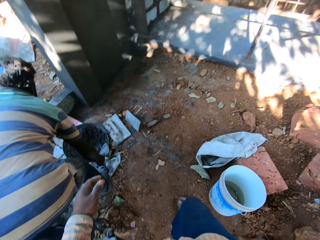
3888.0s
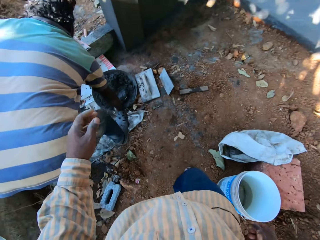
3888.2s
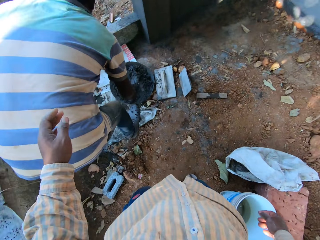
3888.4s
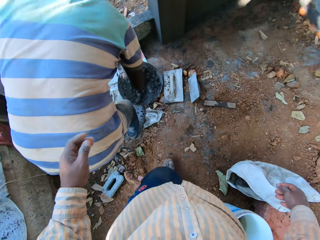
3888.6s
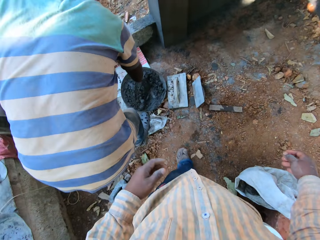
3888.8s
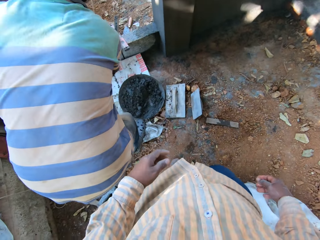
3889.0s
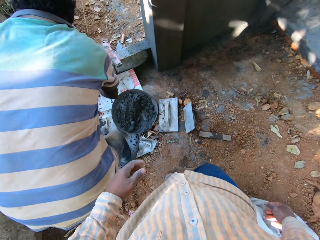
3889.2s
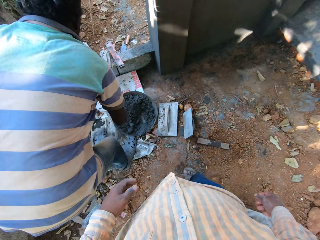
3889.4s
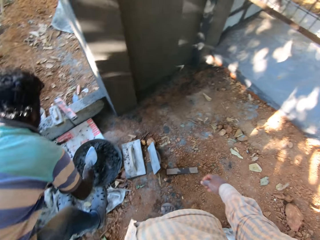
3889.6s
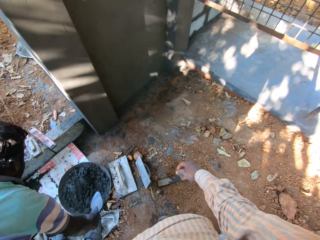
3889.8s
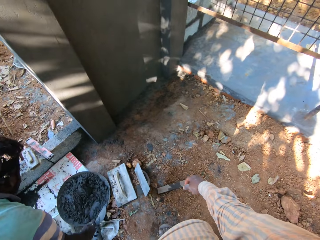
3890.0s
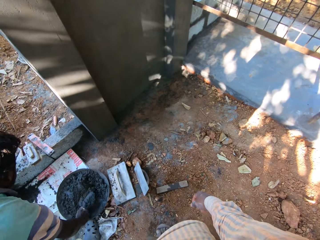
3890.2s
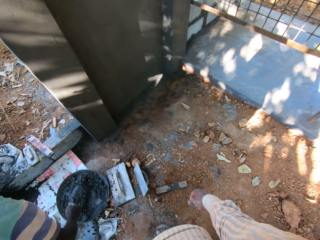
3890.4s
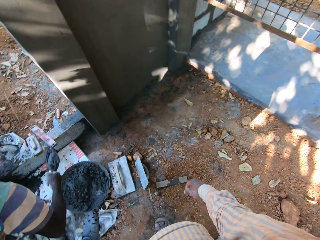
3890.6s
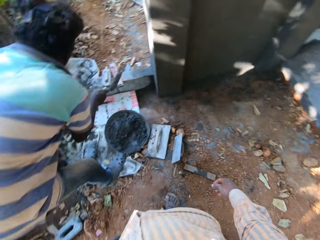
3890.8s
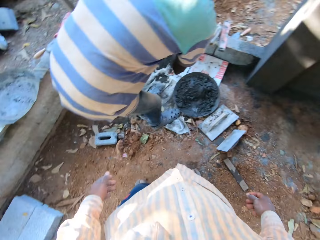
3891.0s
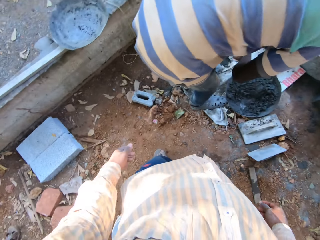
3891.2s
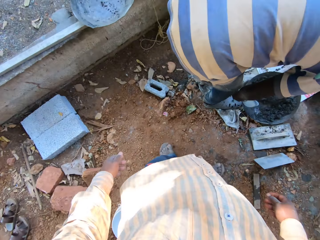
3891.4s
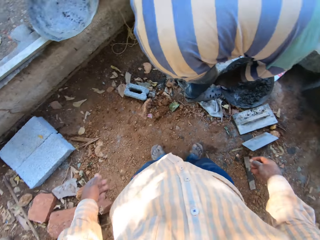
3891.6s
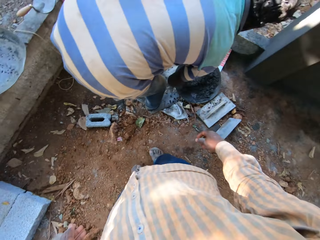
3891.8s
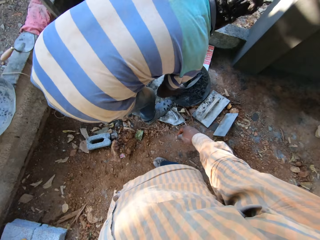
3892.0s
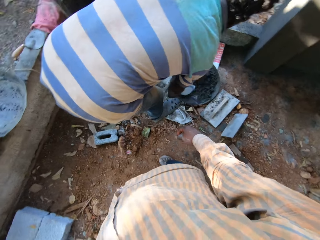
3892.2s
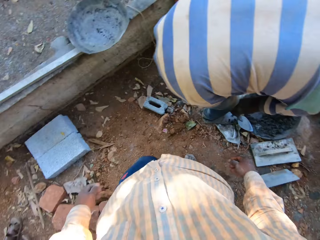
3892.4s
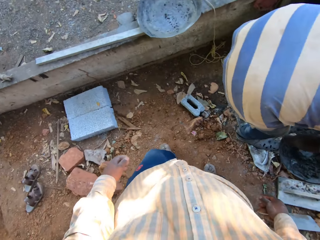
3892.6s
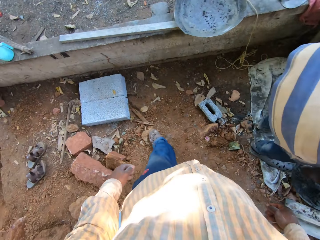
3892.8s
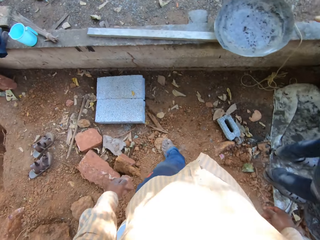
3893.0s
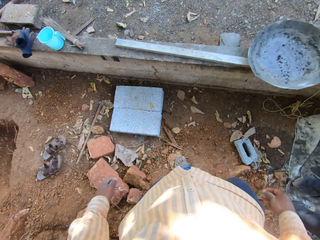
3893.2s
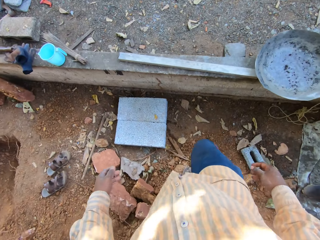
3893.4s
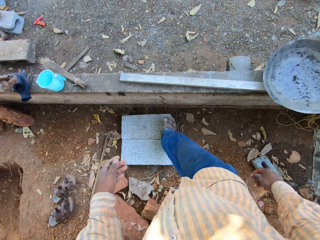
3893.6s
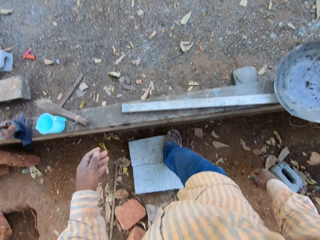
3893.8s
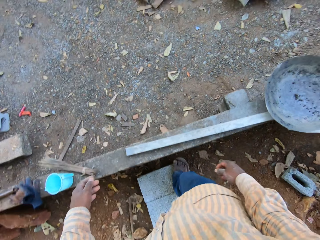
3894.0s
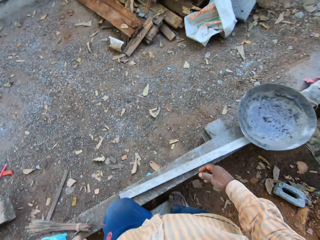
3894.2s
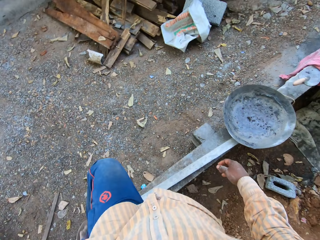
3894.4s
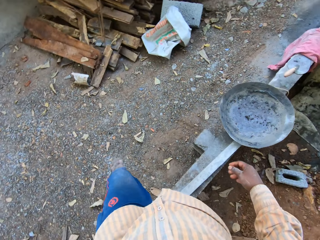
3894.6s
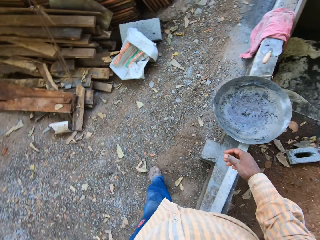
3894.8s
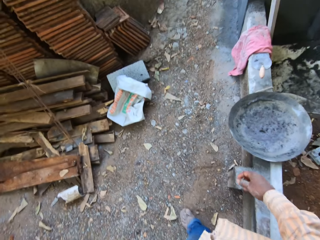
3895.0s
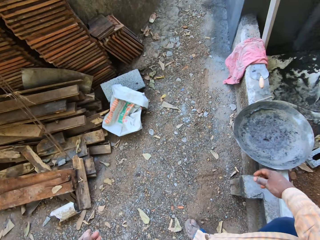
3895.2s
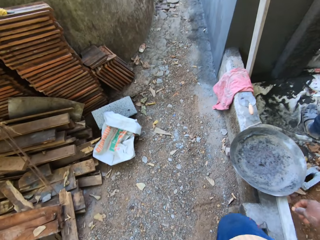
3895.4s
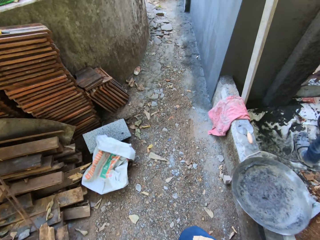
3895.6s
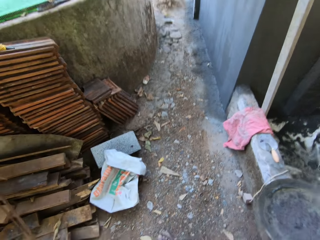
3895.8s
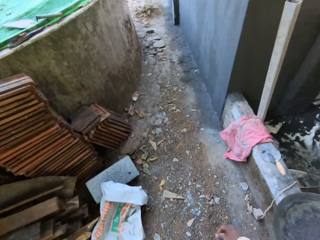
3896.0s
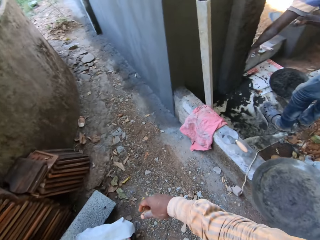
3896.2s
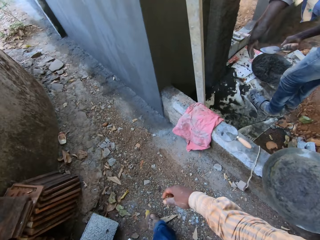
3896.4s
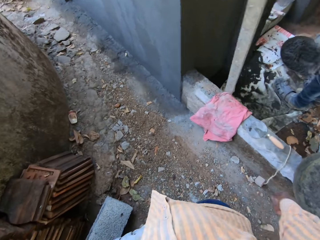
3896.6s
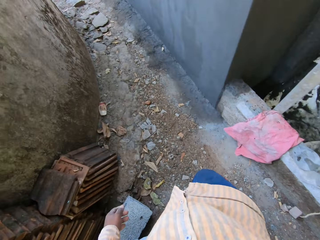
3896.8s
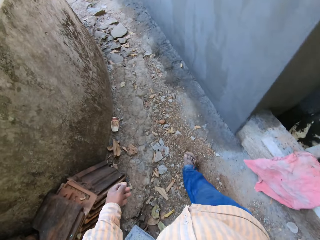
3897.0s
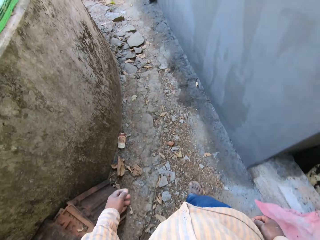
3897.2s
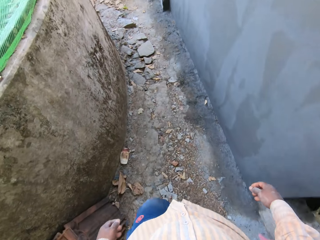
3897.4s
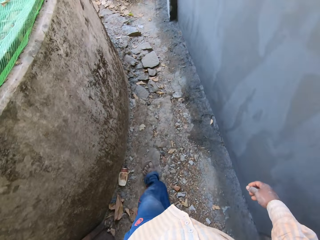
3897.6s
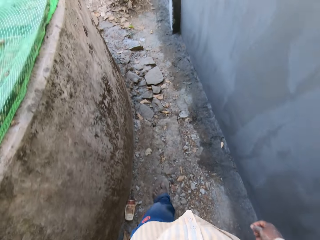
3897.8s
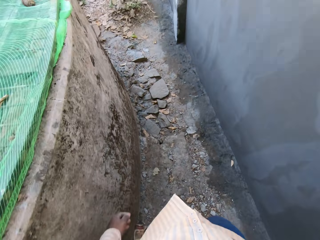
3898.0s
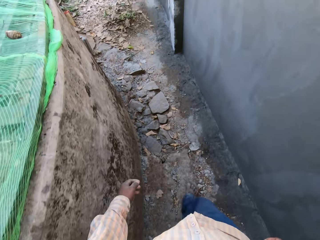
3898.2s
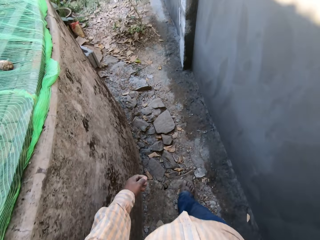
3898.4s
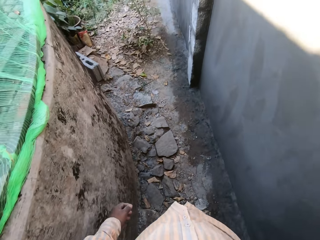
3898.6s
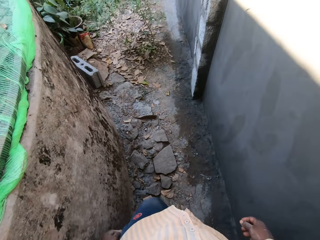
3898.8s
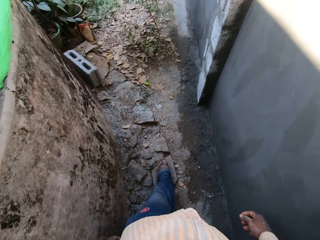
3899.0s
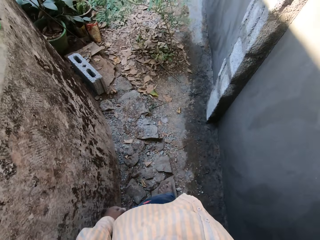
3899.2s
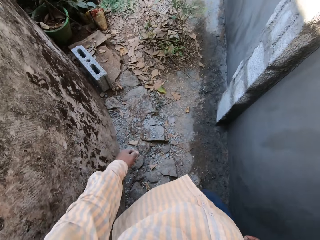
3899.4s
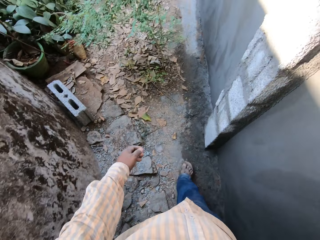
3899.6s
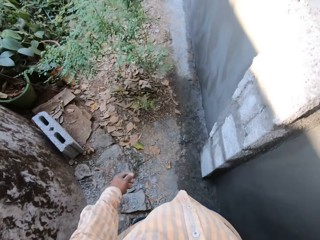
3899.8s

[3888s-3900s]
The man scoops cement from the pan with the hand trowel in his right hand. The camera wearer walks around. The man pours the cement on a block with the hand trowel in his right hand. The man scoops cement from the pan with the hand trowel in his right hand. The man pours the cement on the block with the hand trowel in his right hand. The man mixes the cement in the pan with the hand trowel in his right hand. The camera wearer walks from the pavement towards a wall.

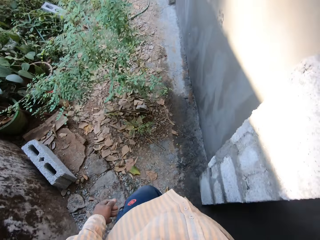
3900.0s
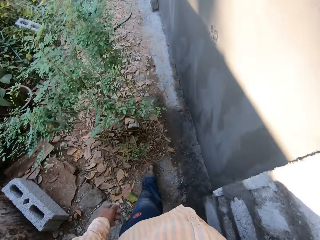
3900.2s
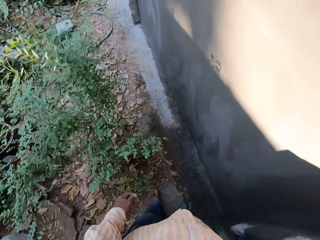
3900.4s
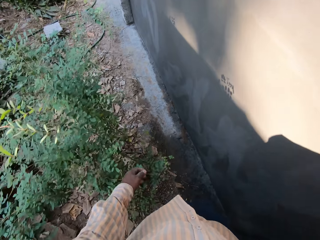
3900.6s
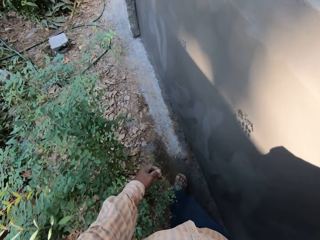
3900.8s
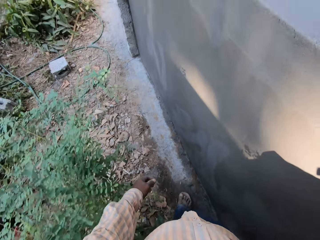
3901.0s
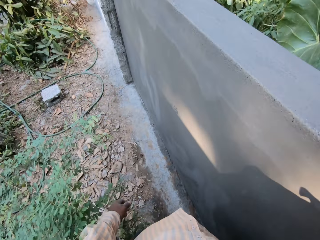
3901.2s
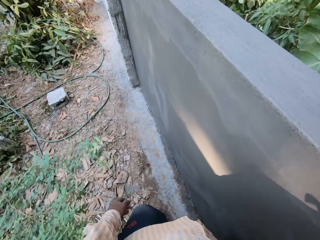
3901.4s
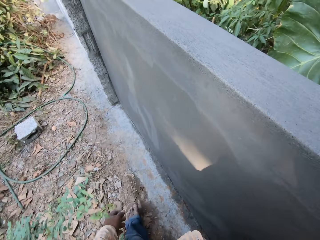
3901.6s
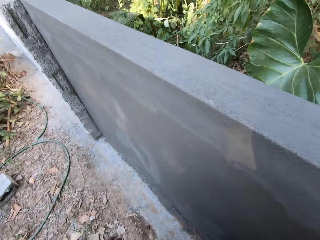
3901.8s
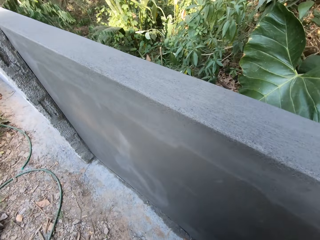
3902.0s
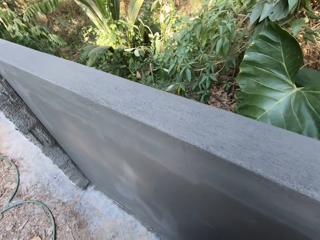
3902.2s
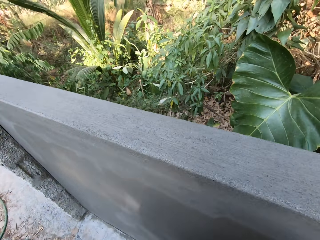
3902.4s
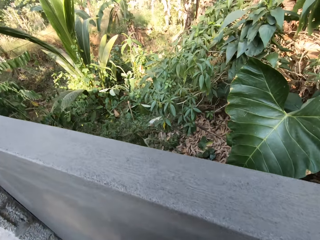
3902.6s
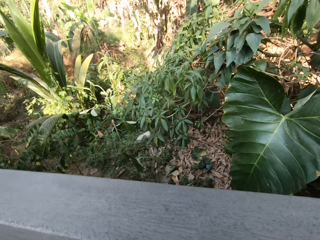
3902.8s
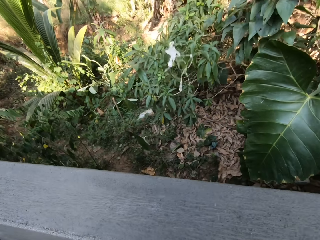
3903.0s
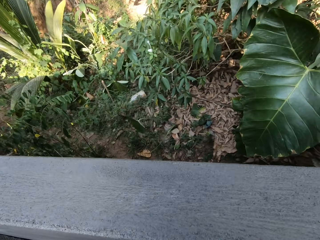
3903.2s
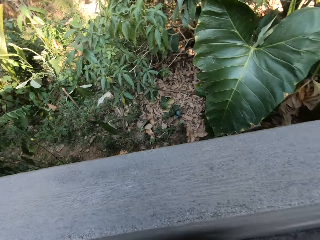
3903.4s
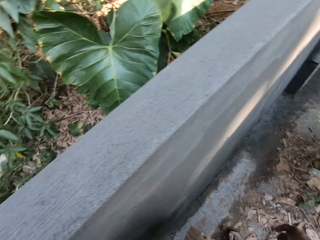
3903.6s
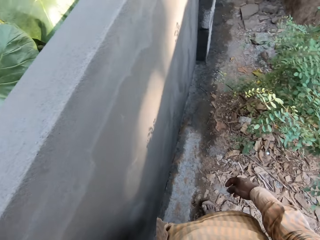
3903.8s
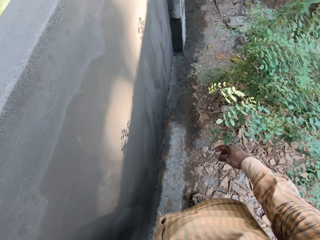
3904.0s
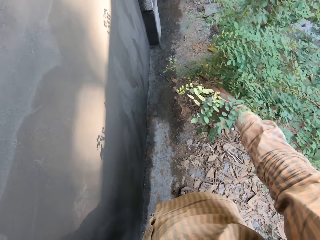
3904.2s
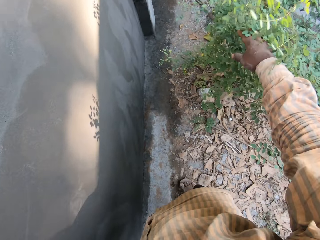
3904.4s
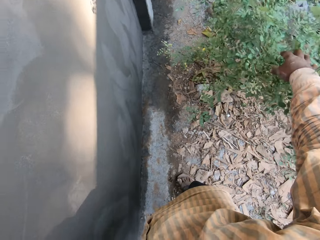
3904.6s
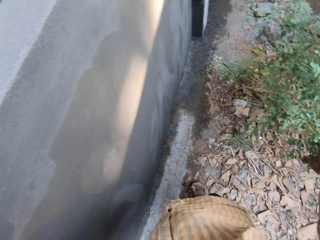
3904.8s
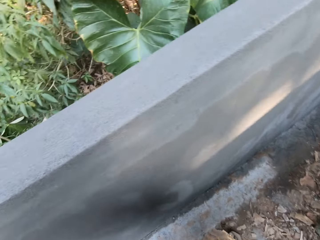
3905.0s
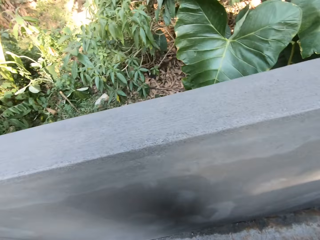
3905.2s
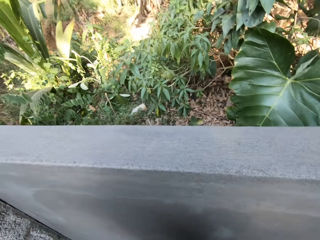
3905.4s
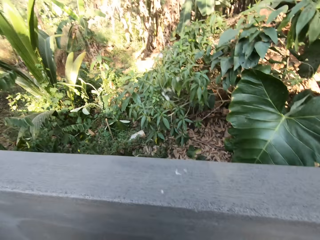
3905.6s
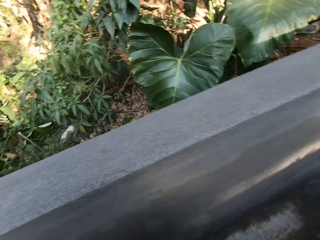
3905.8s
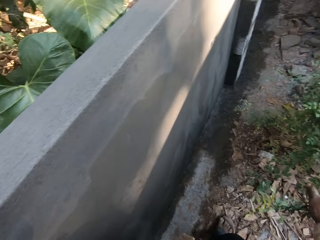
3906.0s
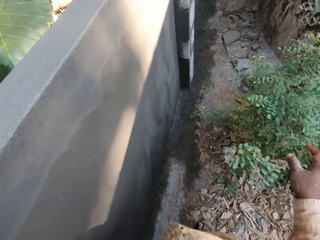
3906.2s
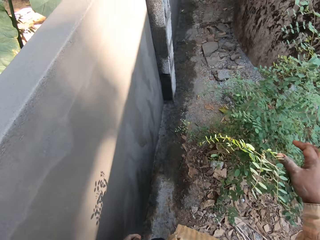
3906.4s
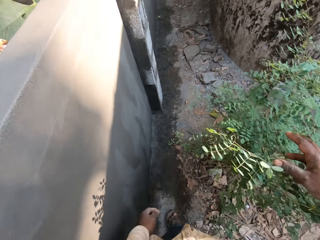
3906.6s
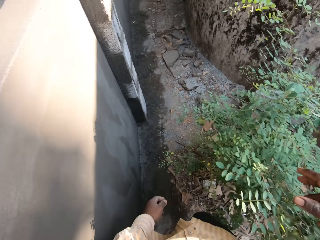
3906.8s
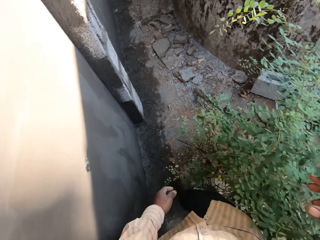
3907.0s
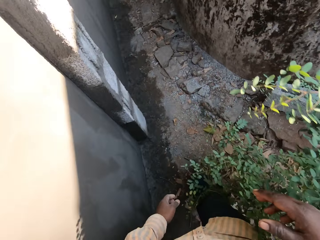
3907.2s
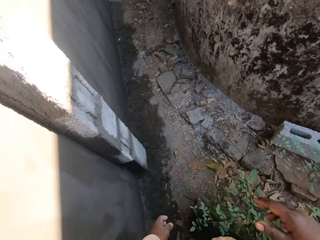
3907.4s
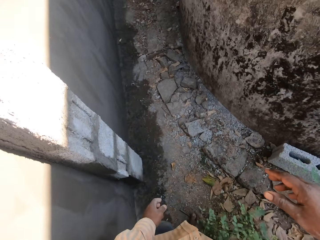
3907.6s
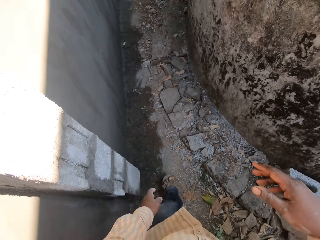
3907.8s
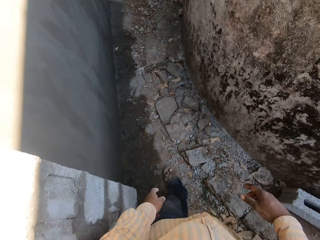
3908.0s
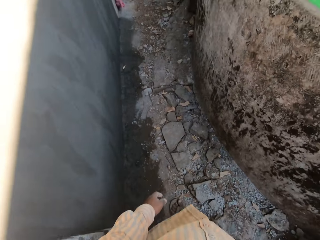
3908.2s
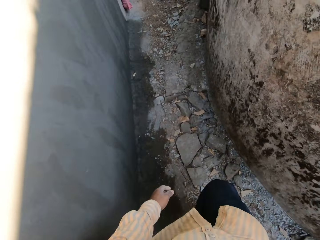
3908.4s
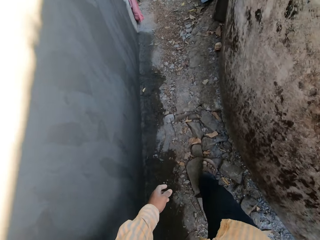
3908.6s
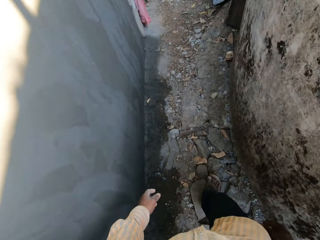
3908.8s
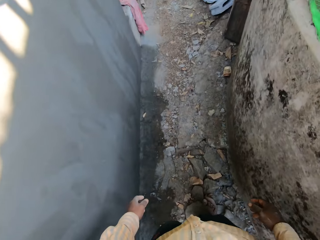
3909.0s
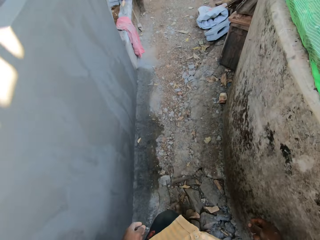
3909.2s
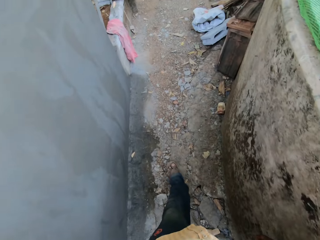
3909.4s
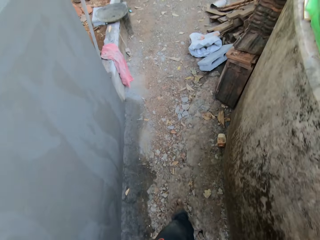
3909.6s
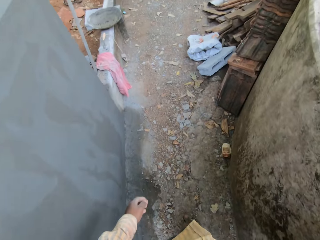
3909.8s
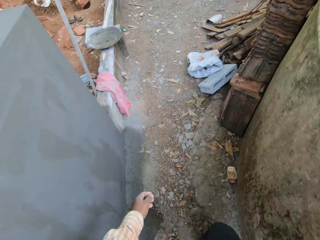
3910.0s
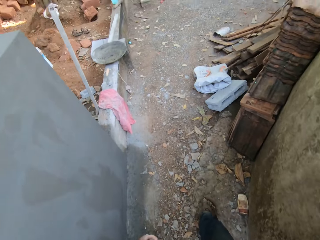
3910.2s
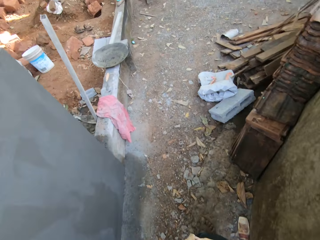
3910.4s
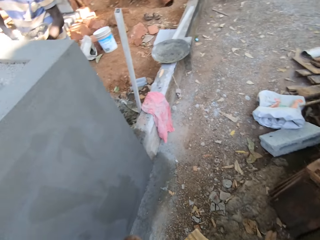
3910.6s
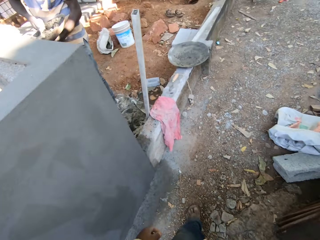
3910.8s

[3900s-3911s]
The camera wearer spits in the bush. He touches a plant with his right hand. He walks from the wall to the pavement.
